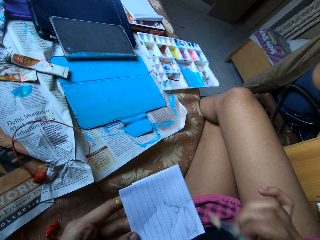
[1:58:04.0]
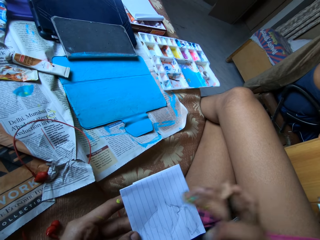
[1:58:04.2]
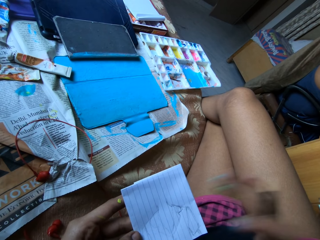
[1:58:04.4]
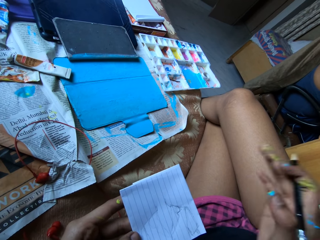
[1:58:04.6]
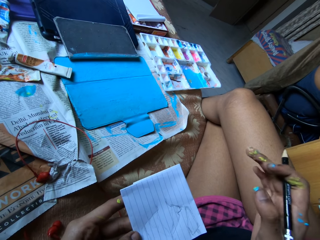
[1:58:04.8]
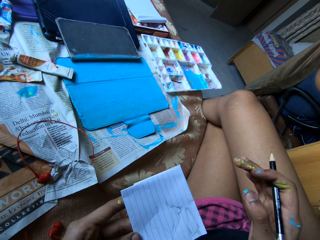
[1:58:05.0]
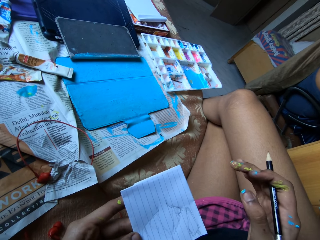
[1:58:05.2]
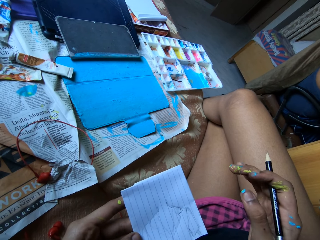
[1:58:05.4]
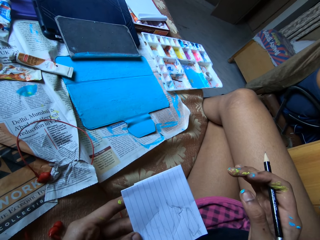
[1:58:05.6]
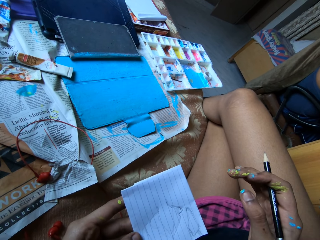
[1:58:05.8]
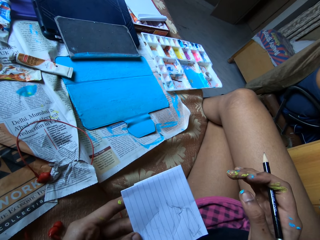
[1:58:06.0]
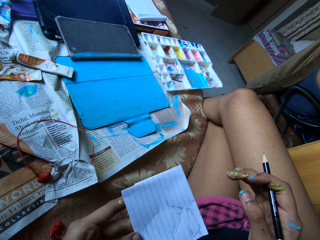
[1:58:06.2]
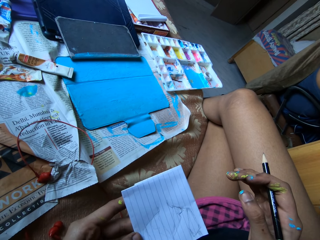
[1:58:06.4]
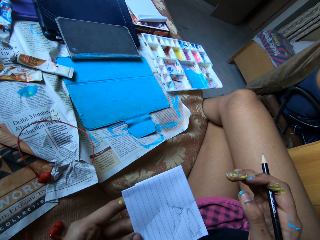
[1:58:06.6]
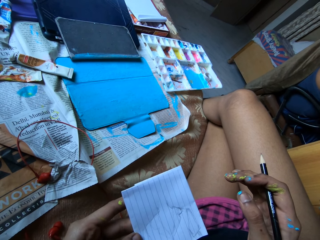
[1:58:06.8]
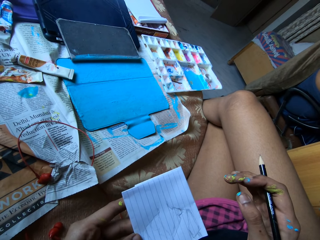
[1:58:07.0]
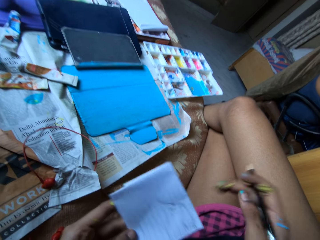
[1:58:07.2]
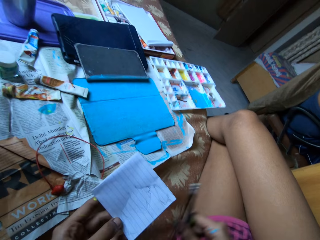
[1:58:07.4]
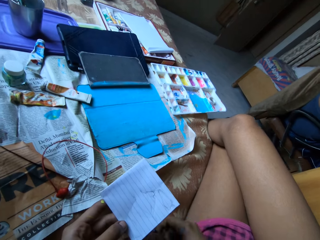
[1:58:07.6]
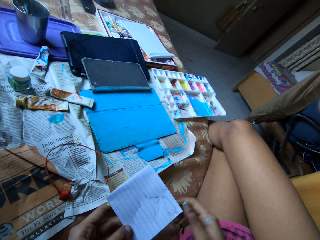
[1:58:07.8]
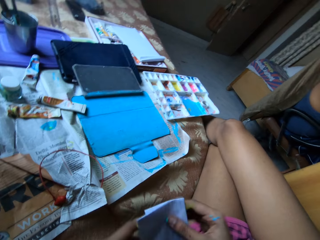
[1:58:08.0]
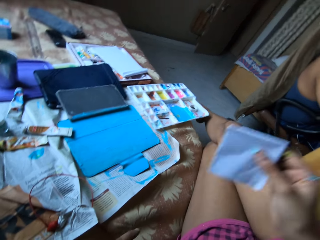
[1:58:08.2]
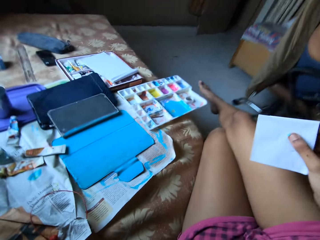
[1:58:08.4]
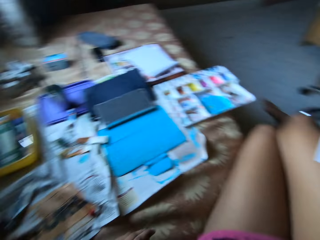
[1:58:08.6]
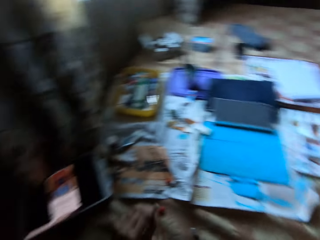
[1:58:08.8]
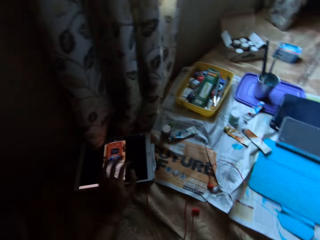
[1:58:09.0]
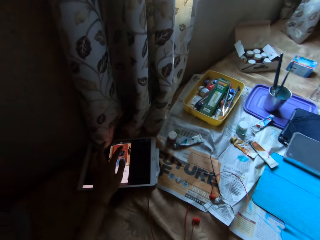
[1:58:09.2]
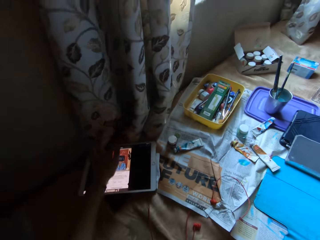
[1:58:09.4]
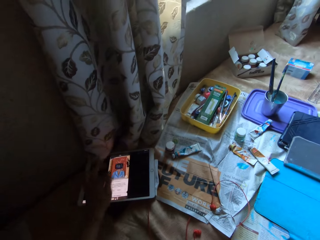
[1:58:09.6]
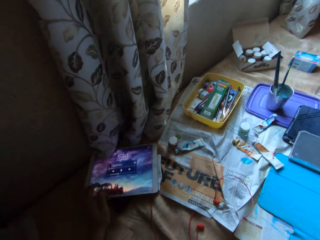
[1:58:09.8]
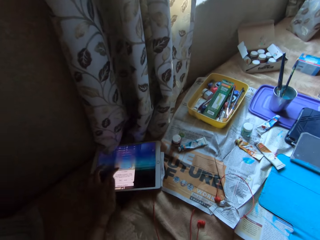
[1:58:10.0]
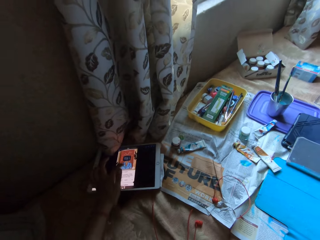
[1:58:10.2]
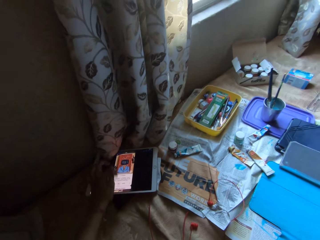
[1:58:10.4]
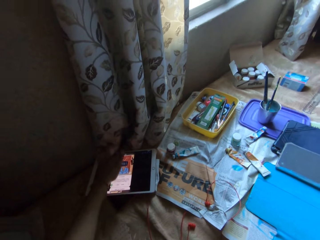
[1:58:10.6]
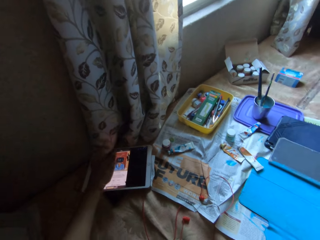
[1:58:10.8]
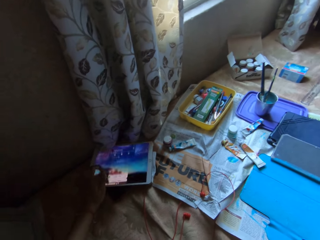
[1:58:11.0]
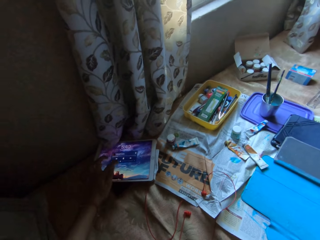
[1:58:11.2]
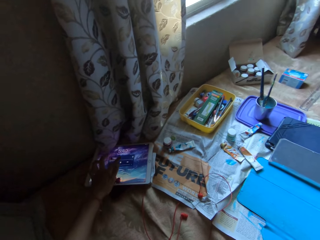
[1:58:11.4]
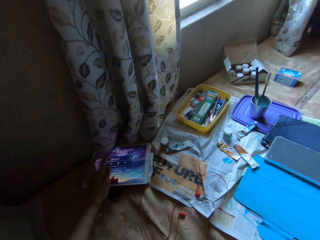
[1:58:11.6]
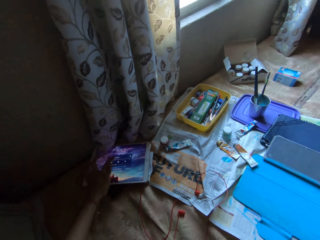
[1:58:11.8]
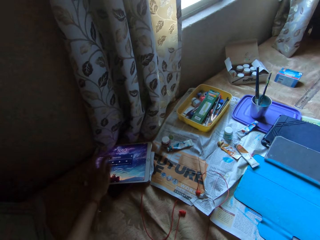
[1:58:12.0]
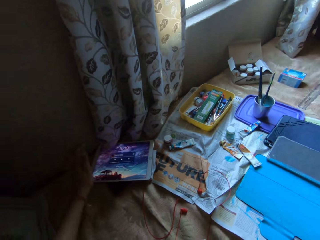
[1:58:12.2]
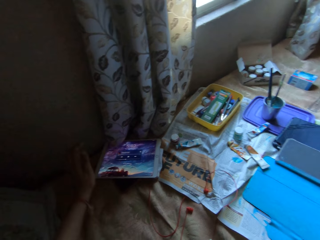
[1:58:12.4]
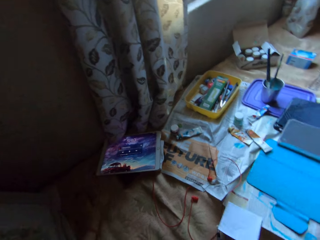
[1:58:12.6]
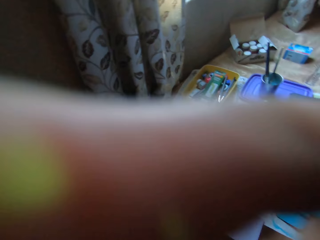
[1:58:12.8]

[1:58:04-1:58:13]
The camera wearer moves the hand. He places the pencil in his right hand on the bed. He drops the pencil. He passes the paper in his left hand to his right hand. He uses a tablet on the bed with his left hand.

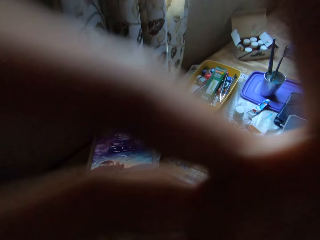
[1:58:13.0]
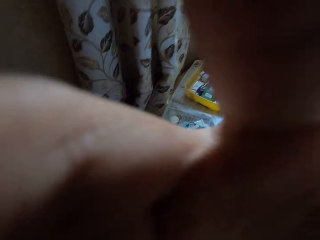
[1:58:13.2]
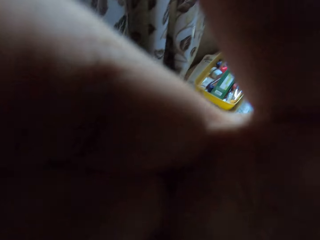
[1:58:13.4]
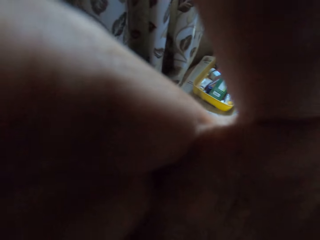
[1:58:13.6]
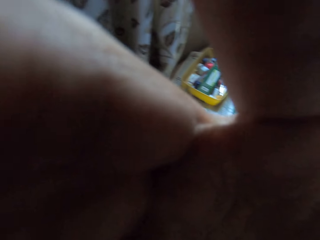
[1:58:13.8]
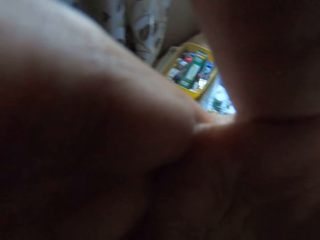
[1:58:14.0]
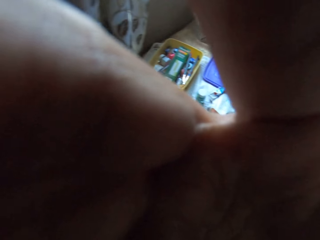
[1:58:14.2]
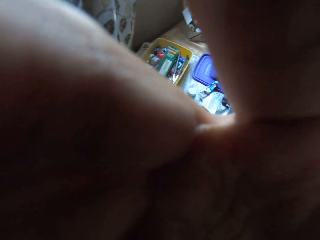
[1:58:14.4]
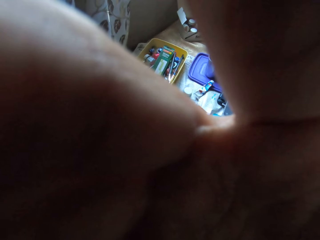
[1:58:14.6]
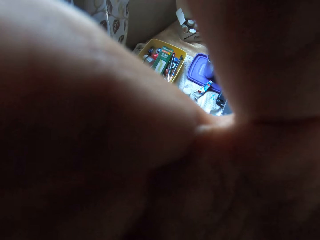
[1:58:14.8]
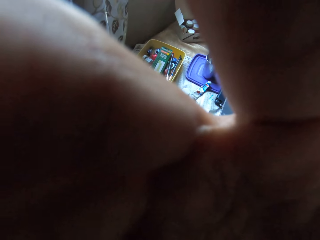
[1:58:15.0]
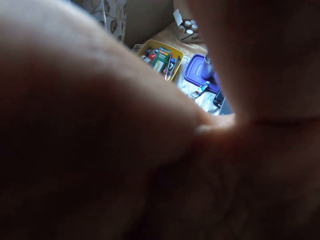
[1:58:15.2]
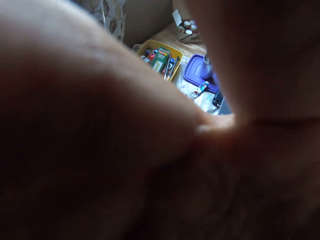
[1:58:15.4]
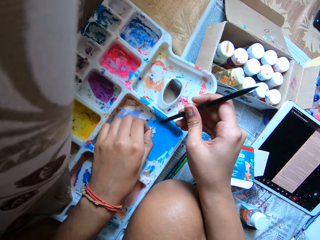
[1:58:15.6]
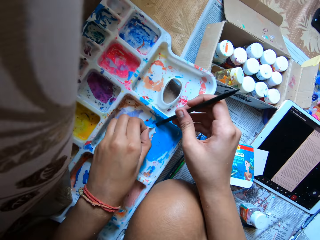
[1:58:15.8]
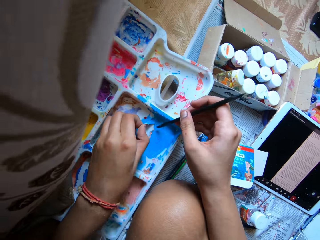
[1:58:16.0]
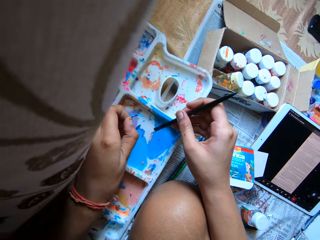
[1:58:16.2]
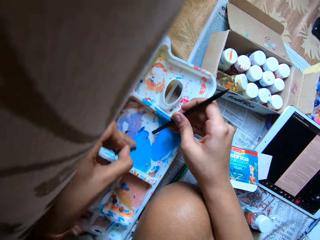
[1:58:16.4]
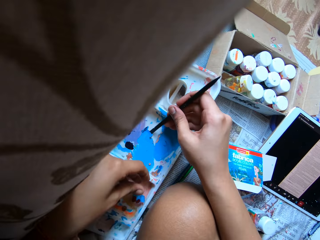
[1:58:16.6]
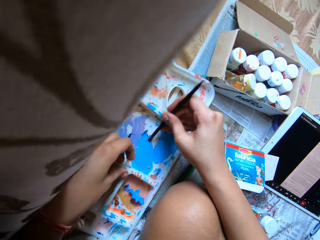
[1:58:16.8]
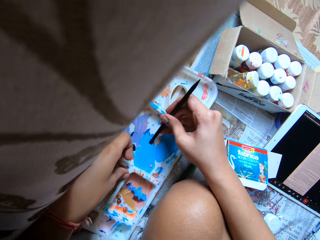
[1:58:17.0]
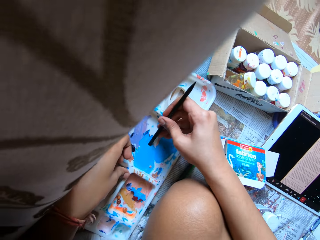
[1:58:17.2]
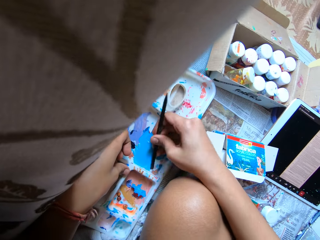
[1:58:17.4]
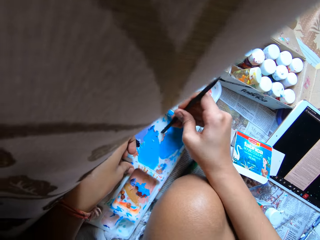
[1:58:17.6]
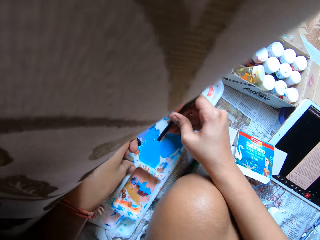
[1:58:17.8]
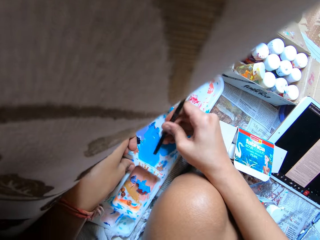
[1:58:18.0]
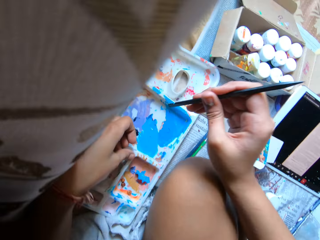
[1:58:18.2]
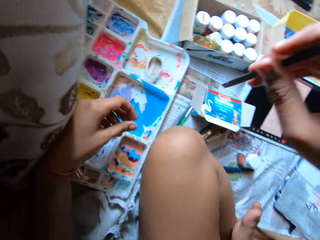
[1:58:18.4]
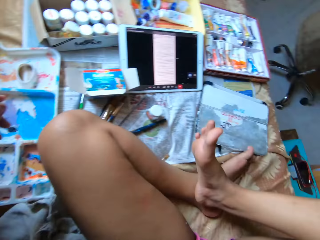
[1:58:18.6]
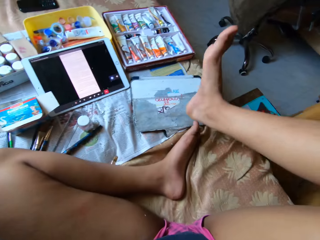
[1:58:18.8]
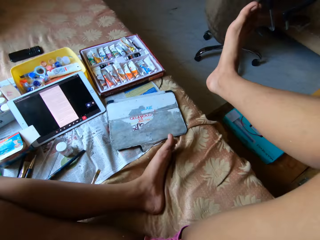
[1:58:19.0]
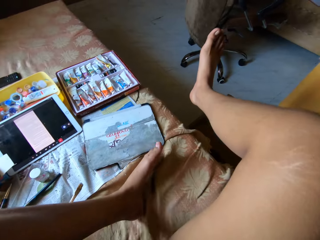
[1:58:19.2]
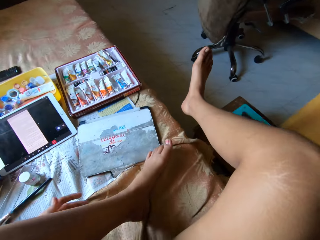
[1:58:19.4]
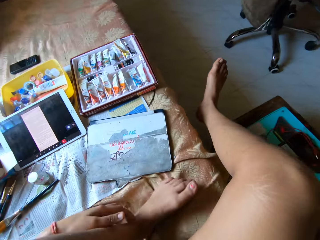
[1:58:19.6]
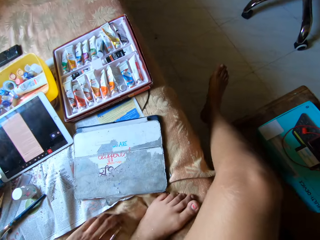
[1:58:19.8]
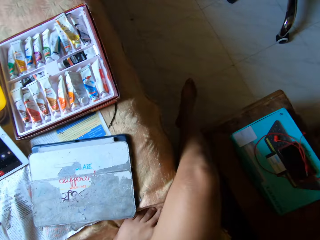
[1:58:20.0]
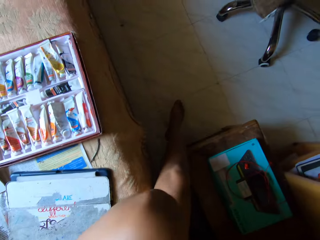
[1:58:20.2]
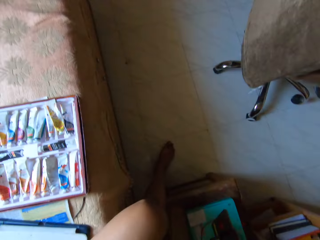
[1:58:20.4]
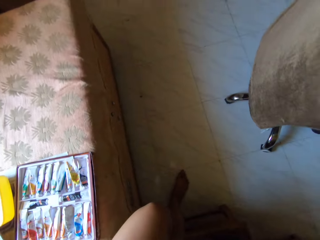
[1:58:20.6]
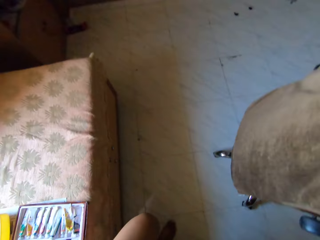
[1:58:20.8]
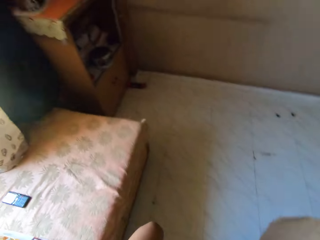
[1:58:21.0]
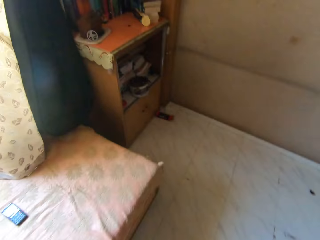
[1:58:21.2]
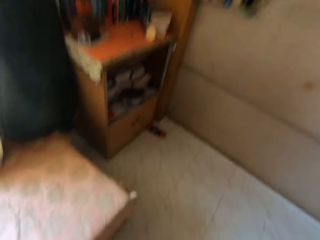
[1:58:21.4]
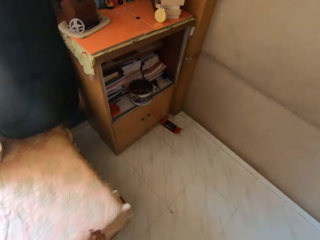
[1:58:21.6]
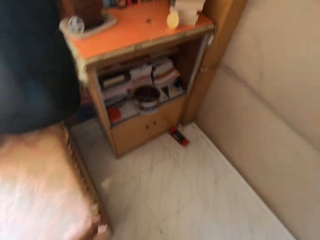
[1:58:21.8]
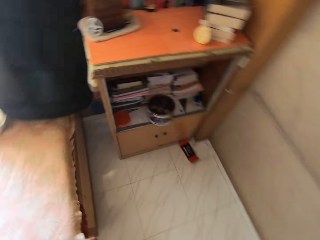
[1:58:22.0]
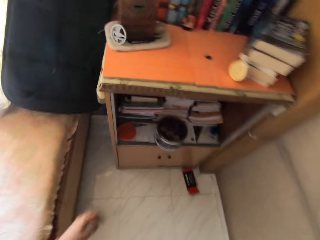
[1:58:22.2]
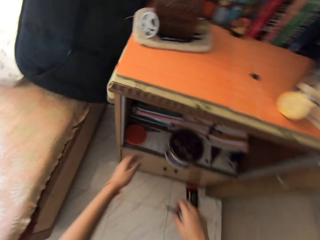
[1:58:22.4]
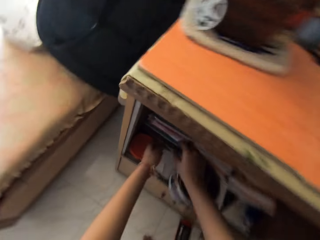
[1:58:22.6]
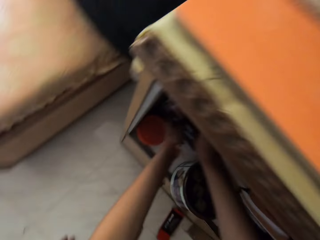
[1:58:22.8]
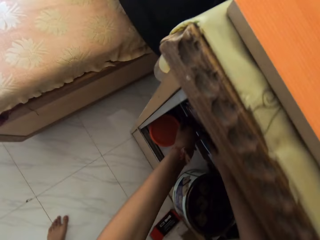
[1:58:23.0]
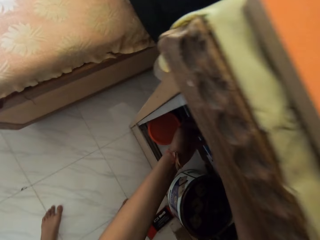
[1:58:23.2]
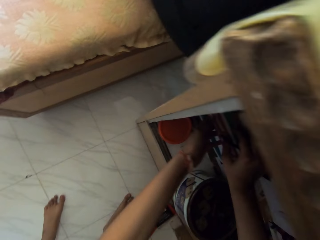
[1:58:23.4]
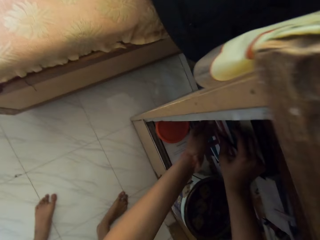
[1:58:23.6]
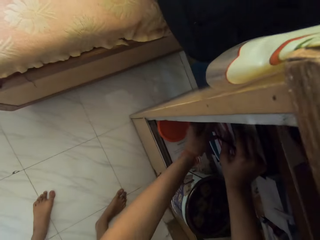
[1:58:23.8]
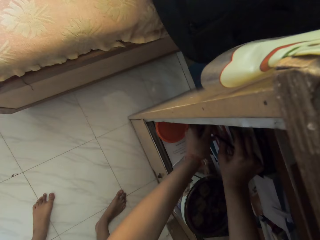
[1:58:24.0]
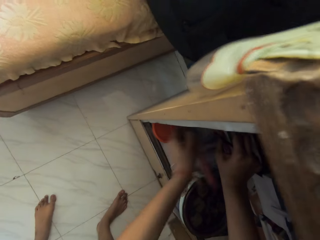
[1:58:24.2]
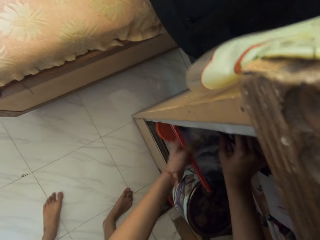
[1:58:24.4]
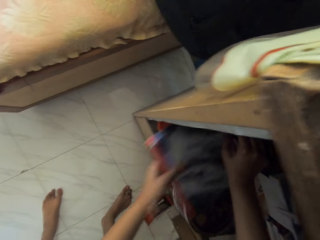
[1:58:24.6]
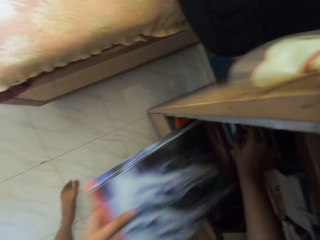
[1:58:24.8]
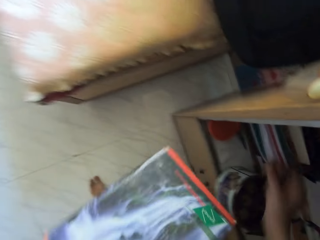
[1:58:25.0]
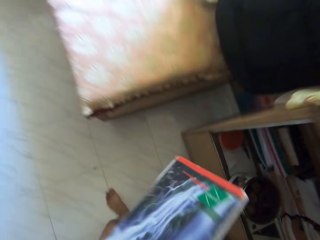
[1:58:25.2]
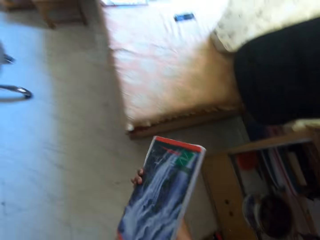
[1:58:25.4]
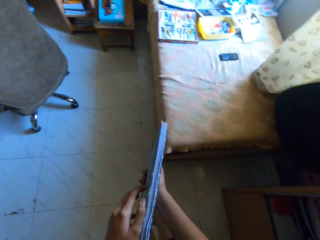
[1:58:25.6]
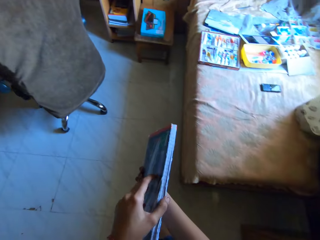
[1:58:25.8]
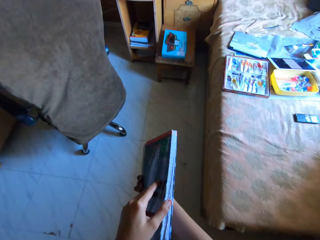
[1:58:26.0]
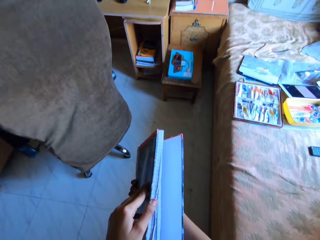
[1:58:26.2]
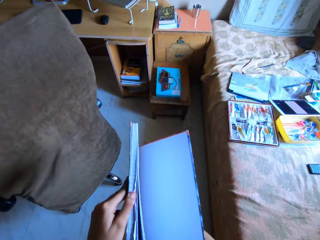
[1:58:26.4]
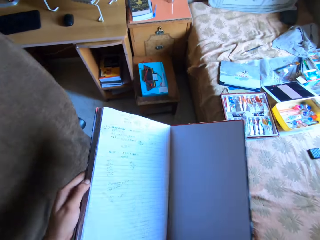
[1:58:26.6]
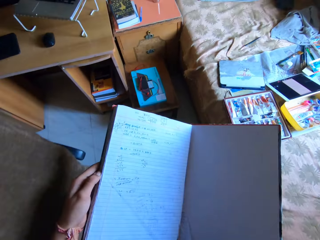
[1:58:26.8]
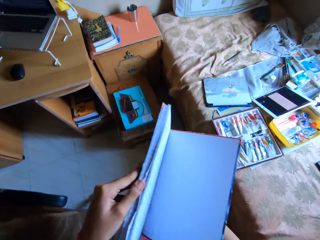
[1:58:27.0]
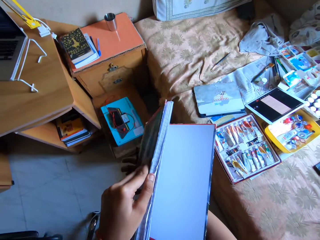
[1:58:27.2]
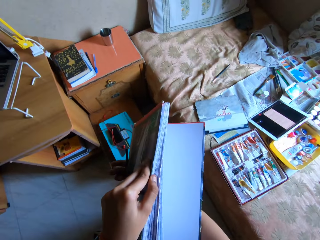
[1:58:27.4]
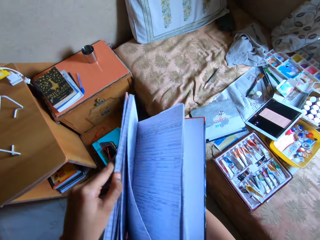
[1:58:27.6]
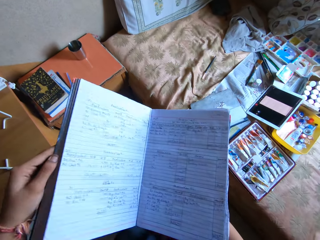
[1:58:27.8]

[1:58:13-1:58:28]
The camera wearer touches his face with his right hand. He adjusts the camera. He scrapes dry paint off a palette on the bed with a spatula in his right hand. He removes the spatula in his right hand from the palette on the bed. He stands from the bed in the room. He walks towards the shelf. He picks up a book from the shelf with his left hand. He passes the book in his left hand to his right hand. He walks towards the bed. He opens the book in his right hand with his left hand.
